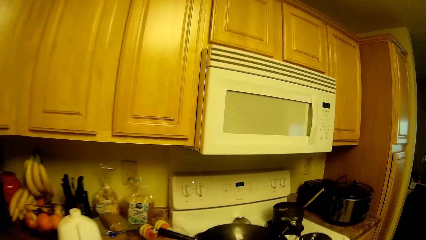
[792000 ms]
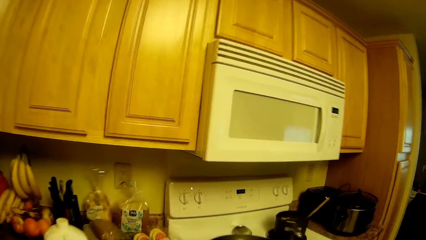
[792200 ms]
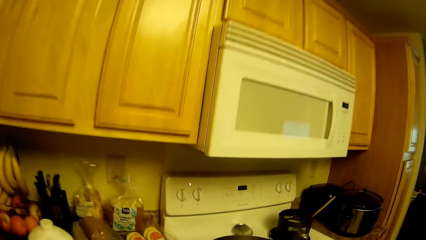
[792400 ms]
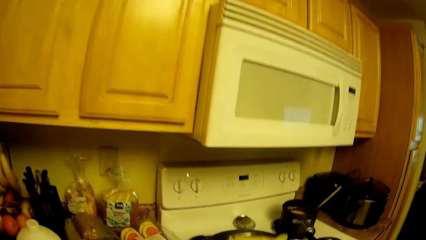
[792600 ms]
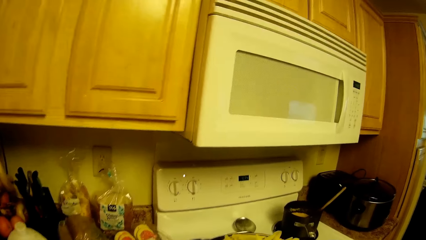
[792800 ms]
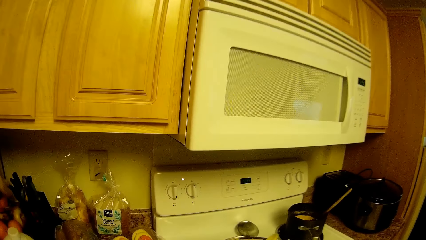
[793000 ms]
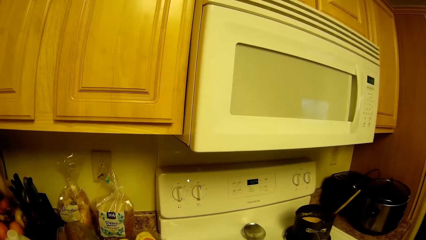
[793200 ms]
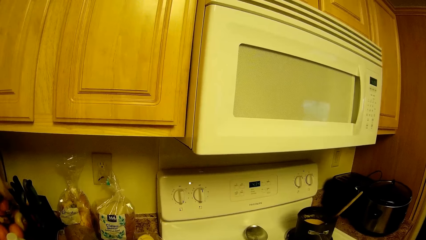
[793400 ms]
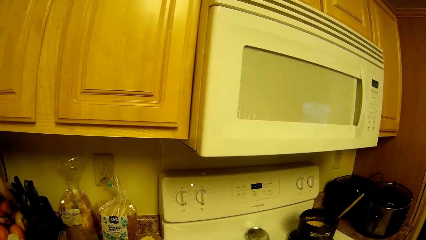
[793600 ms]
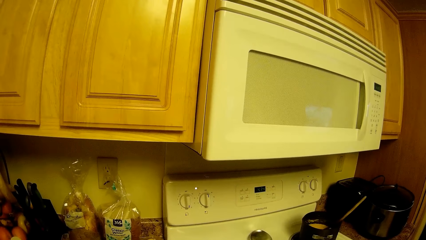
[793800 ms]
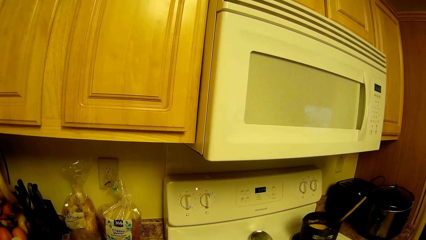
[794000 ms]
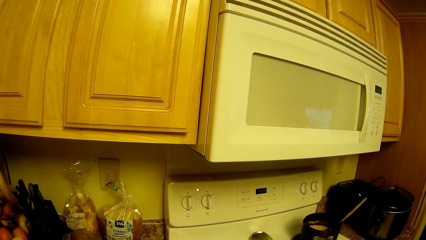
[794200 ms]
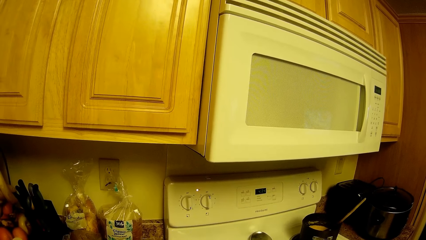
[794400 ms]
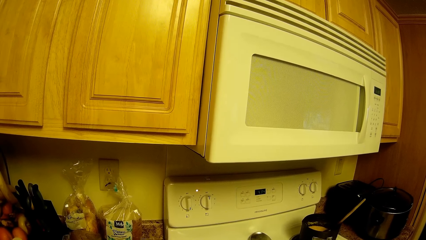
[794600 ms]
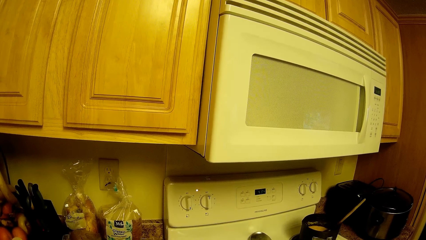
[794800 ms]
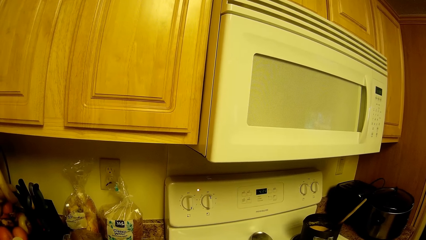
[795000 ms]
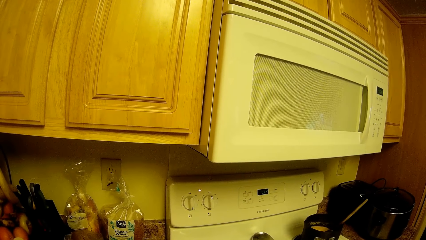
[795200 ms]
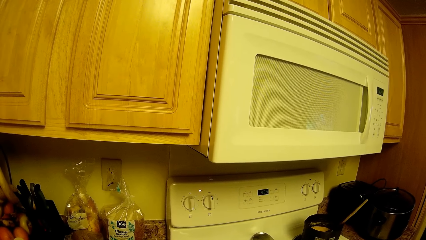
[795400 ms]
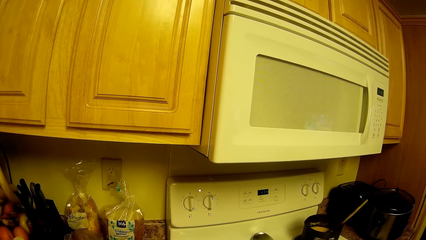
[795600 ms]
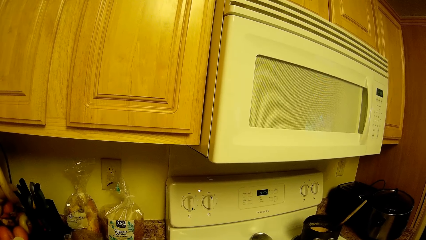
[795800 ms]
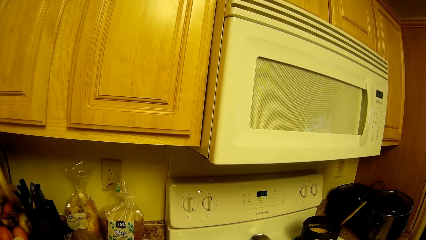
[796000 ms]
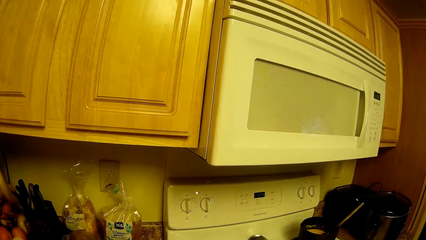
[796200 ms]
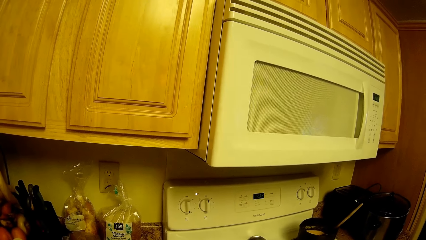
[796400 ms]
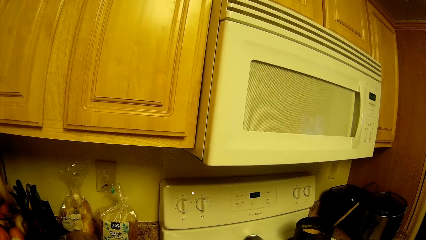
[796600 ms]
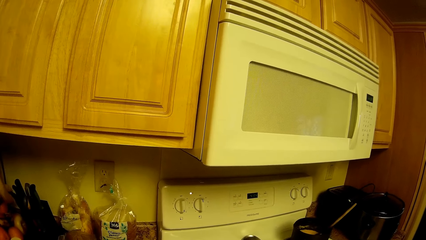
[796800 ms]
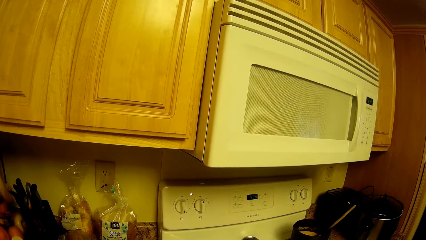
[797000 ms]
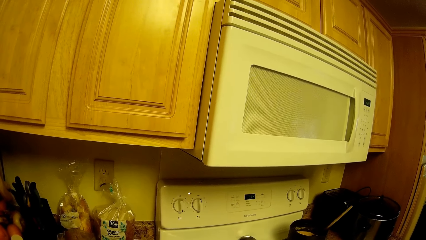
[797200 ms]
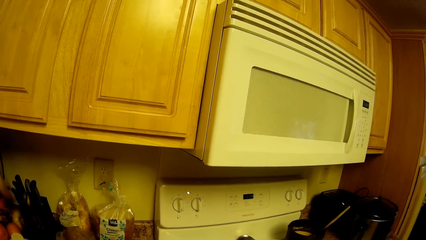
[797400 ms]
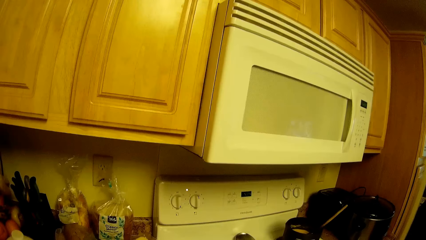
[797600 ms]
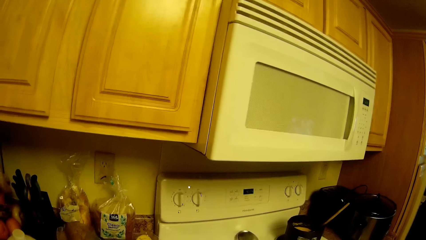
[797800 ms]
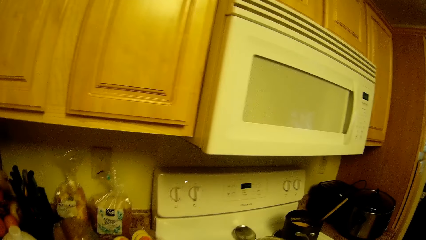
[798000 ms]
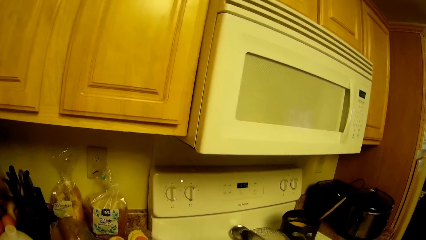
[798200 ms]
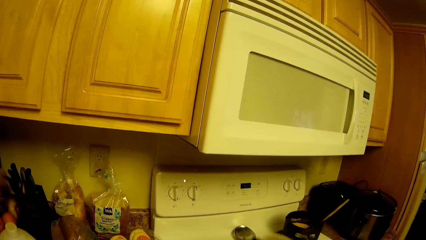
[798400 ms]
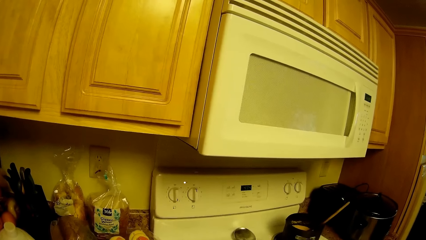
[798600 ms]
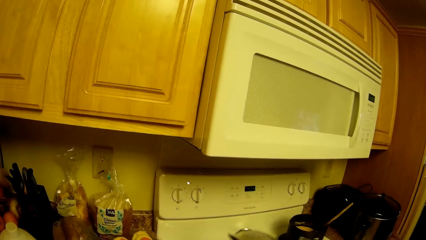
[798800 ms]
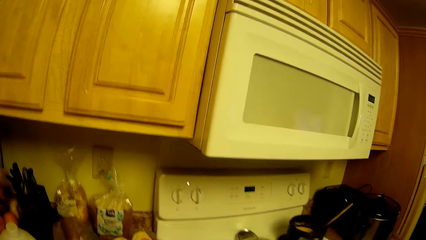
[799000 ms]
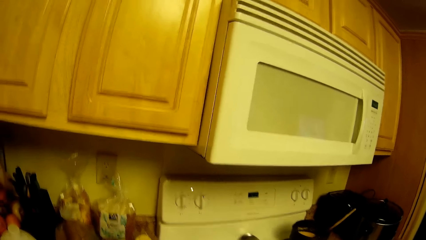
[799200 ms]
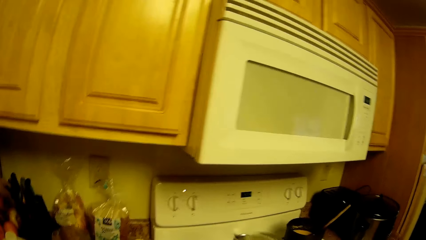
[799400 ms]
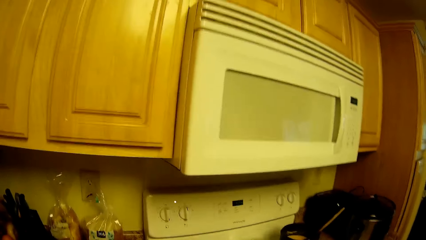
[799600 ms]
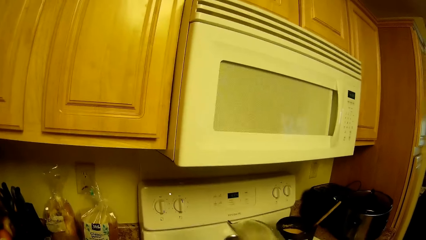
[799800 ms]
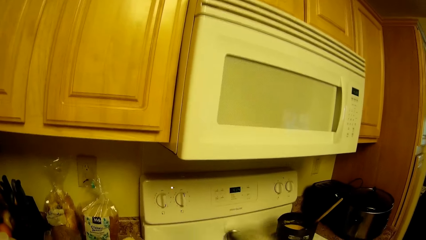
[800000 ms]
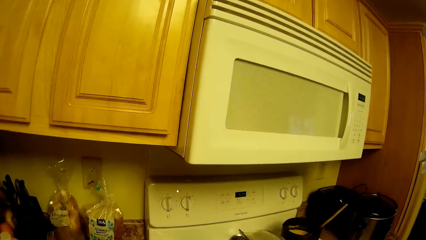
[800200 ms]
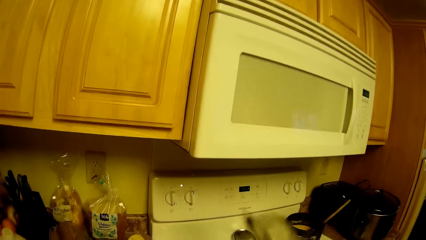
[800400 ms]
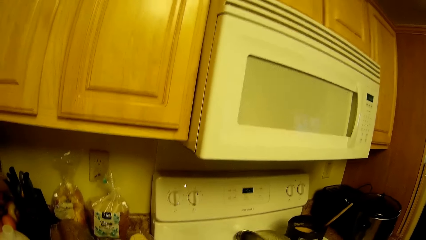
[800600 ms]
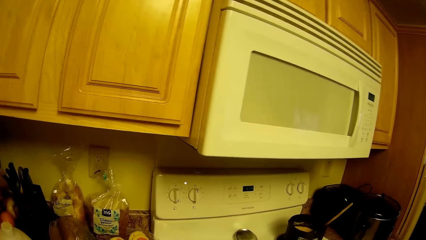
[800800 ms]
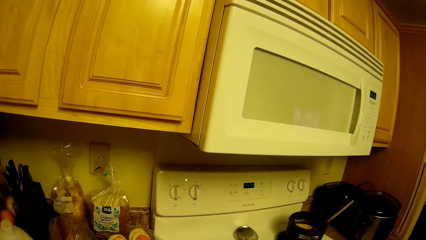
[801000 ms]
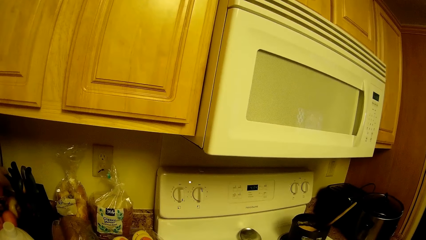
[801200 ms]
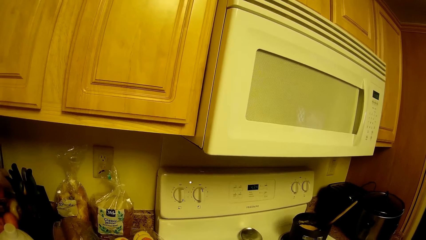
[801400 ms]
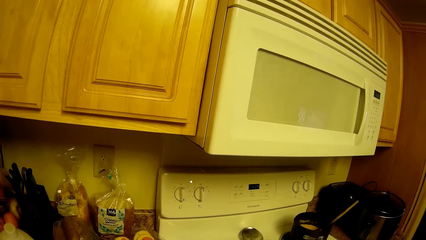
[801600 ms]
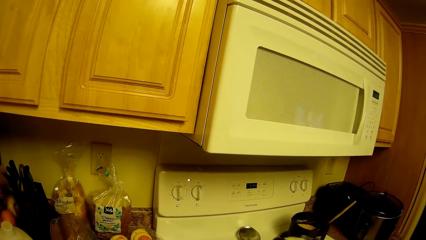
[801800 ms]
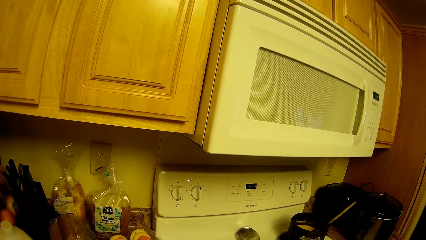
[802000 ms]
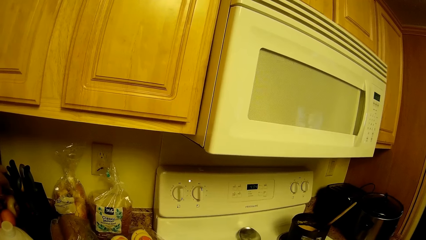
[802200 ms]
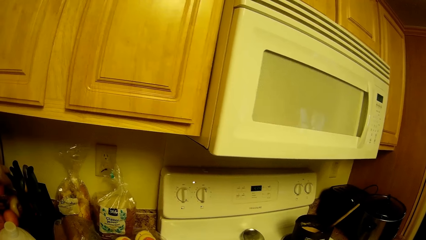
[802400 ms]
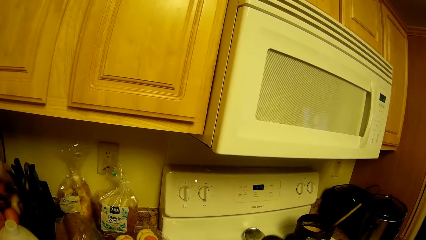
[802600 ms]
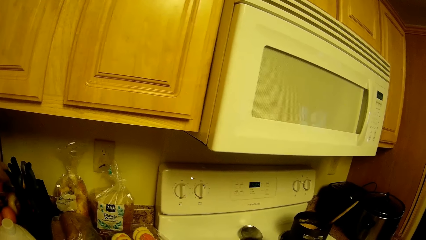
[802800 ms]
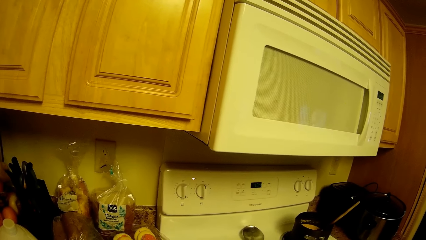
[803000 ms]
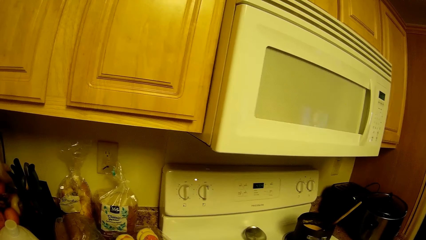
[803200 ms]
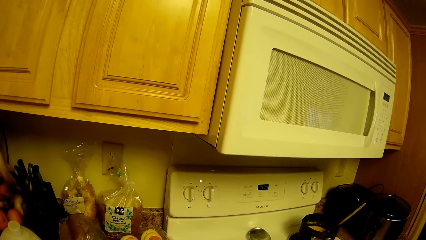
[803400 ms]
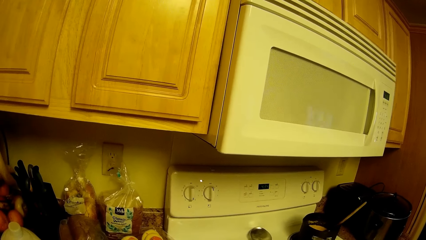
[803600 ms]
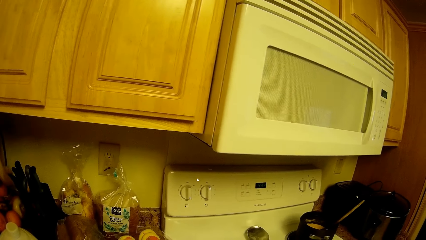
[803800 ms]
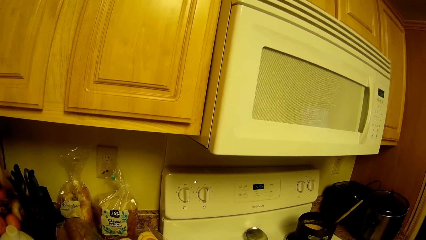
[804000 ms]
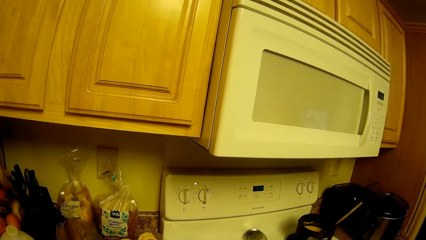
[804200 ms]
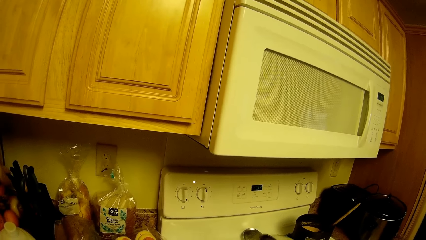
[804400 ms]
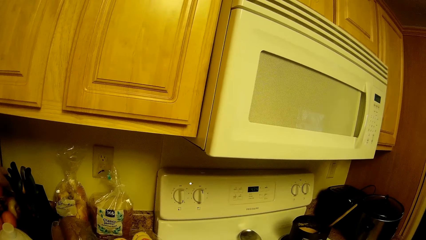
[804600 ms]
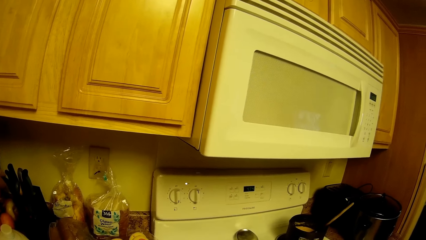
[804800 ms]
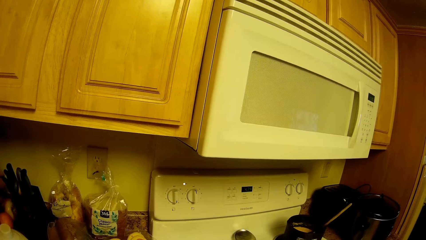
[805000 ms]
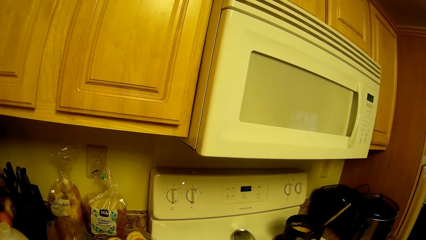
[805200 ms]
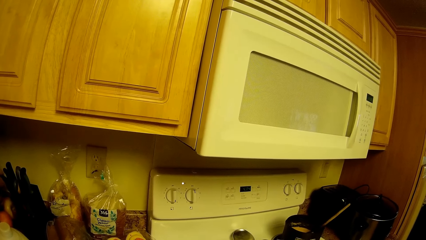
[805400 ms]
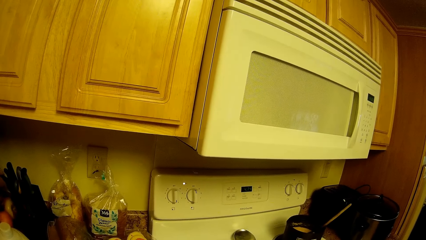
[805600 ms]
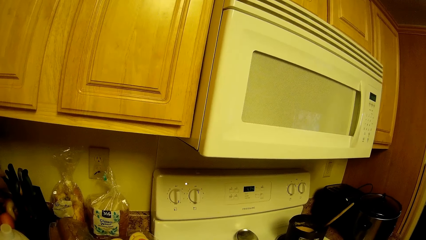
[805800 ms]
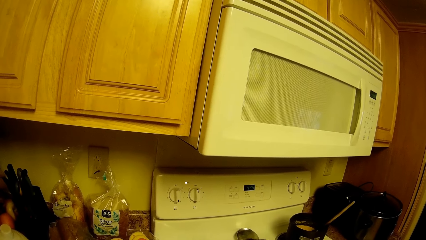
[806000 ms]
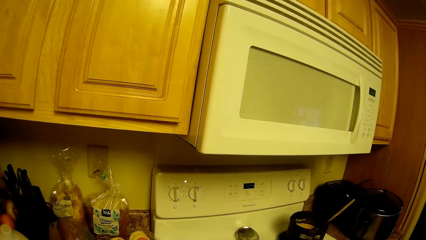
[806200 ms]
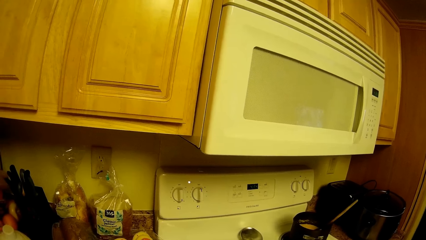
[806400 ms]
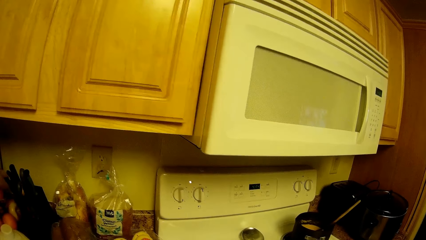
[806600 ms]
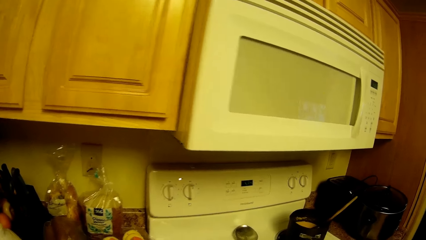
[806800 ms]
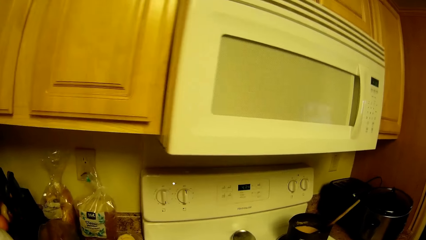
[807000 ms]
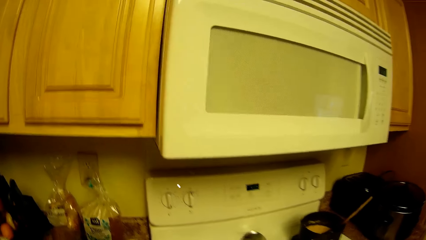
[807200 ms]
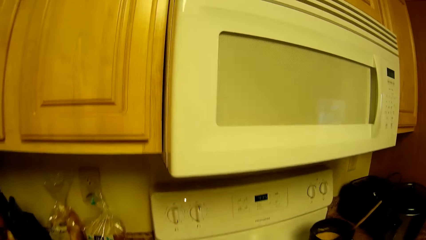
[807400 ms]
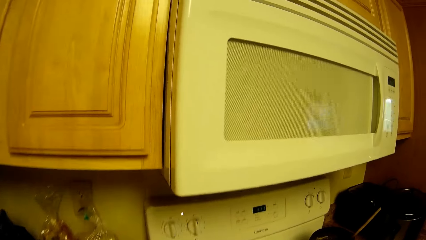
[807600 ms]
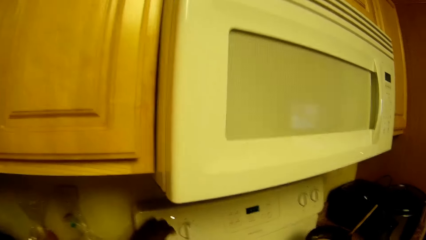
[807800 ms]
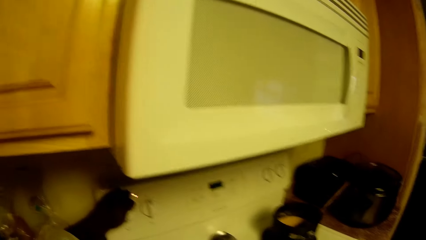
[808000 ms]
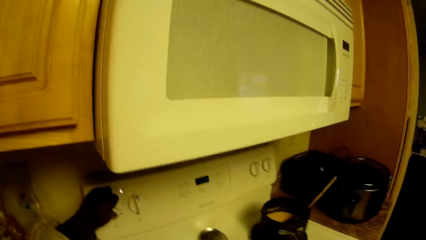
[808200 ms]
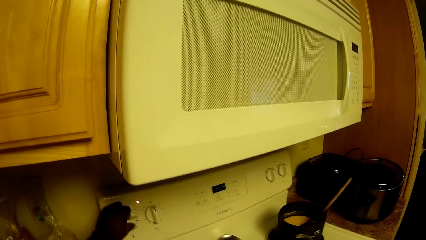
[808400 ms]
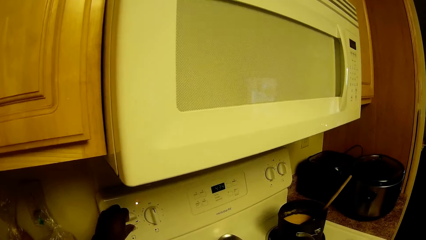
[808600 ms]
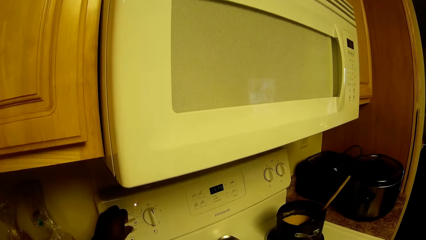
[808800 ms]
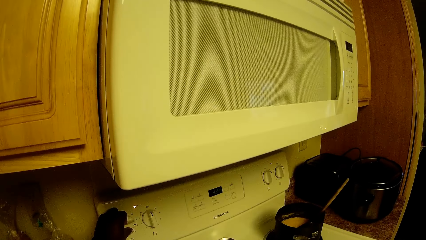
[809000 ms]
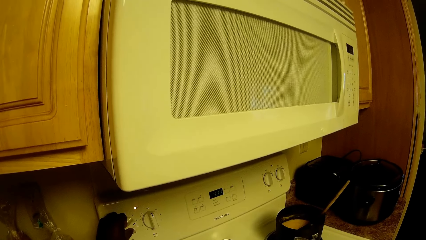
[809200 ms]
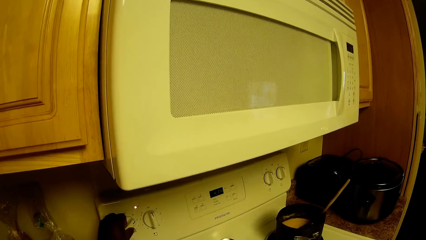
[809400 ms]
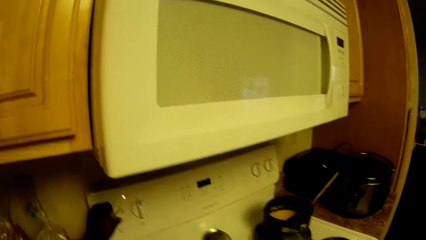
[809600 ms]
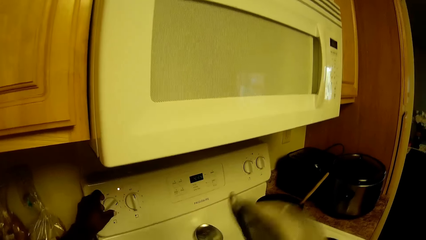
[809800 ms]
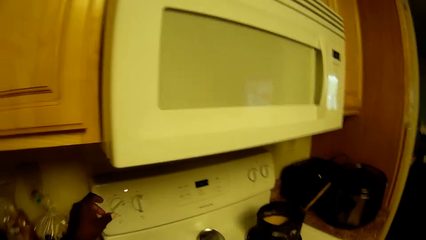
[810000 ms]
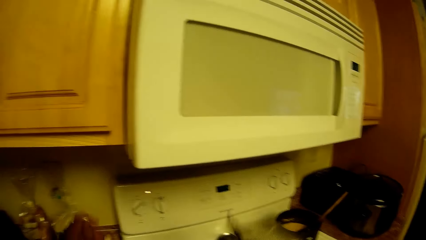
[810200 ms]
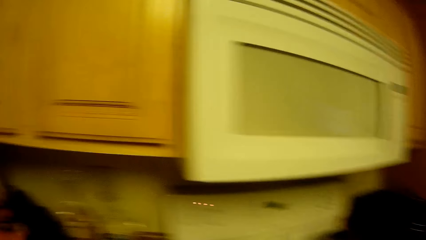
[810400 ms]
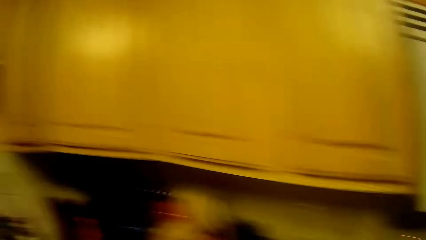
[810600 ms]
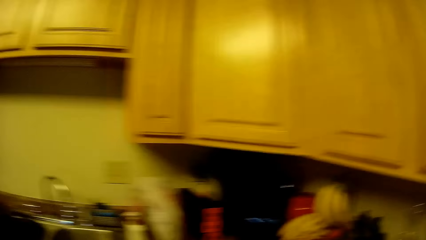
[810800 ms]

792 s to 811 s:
The camera wearer holds the sieve with potatoes in it with his left hand. He pours potatoes in the cooking oil. He pours the potatoes in the sieve into a pan of oil on the kitchen cooker. He turns the knob on the kitchen cooker with his left hand. He lowers the gas cooker.
